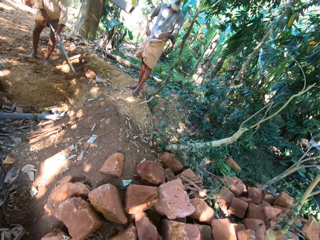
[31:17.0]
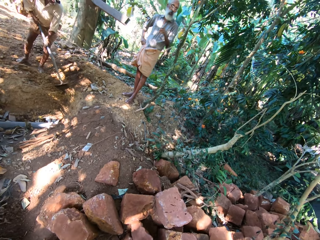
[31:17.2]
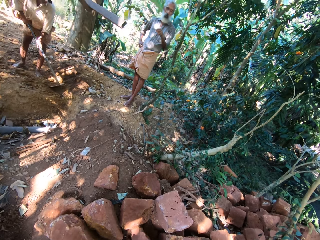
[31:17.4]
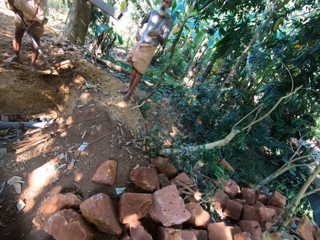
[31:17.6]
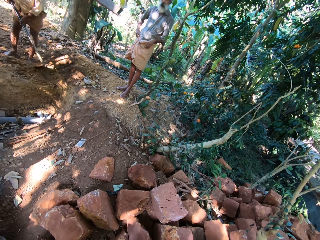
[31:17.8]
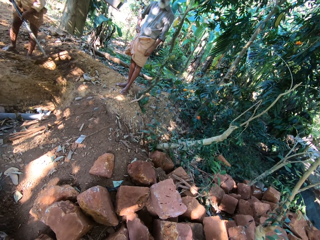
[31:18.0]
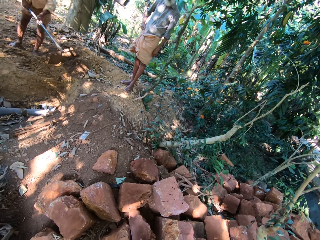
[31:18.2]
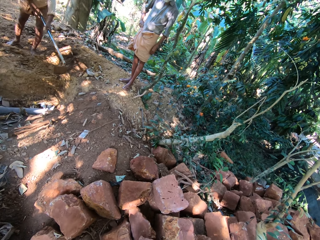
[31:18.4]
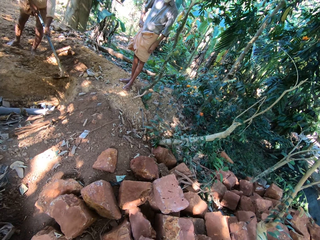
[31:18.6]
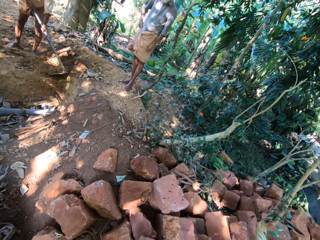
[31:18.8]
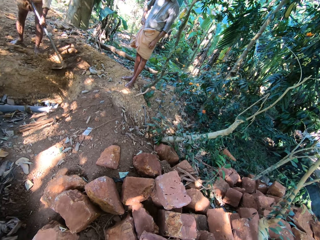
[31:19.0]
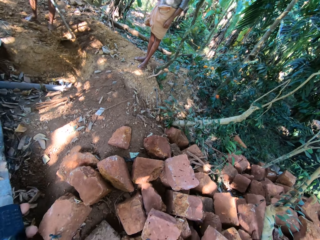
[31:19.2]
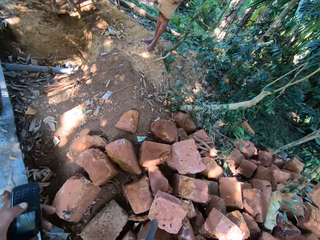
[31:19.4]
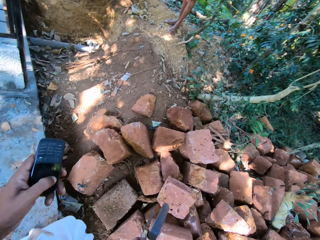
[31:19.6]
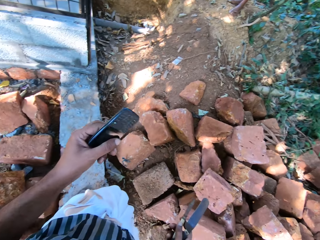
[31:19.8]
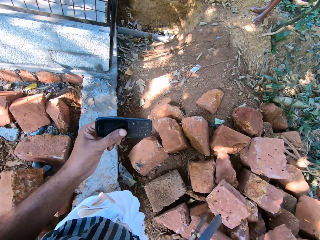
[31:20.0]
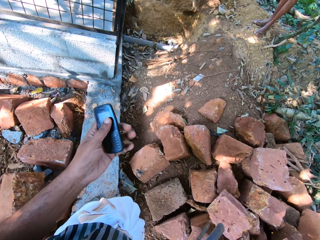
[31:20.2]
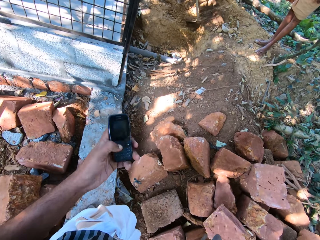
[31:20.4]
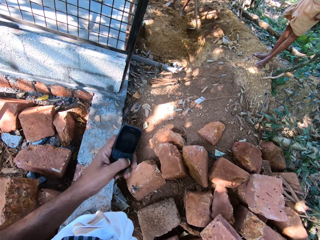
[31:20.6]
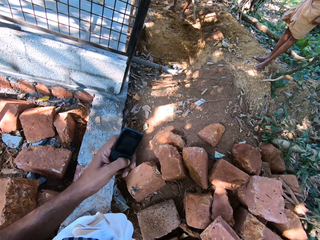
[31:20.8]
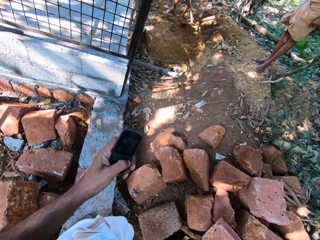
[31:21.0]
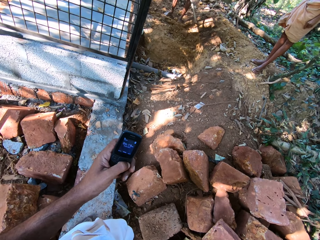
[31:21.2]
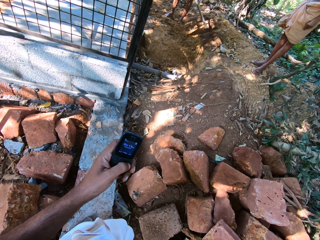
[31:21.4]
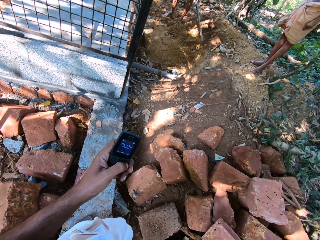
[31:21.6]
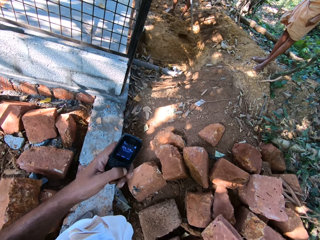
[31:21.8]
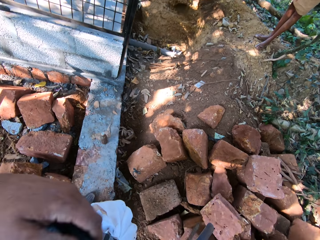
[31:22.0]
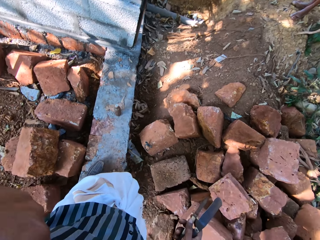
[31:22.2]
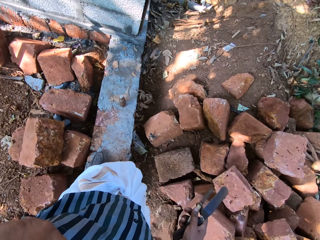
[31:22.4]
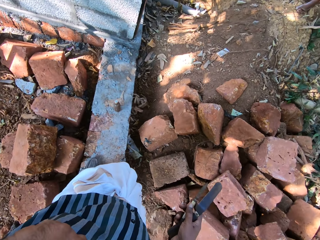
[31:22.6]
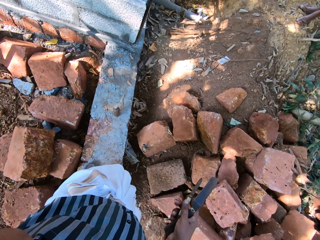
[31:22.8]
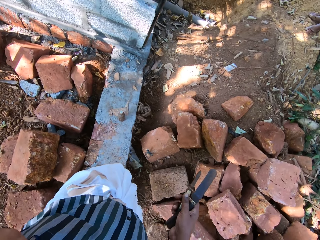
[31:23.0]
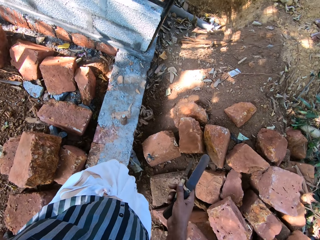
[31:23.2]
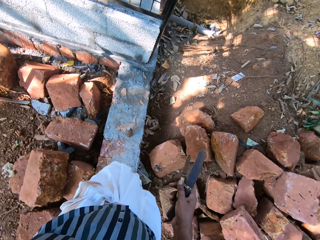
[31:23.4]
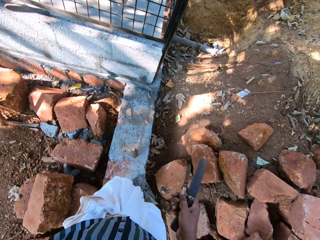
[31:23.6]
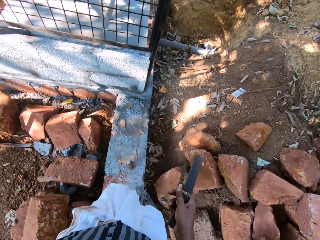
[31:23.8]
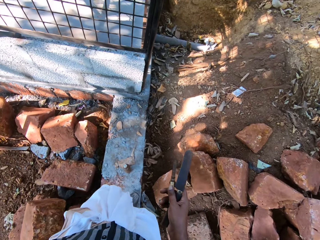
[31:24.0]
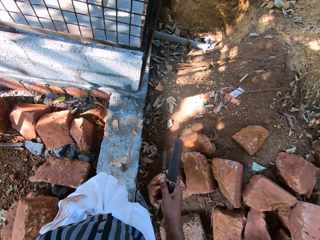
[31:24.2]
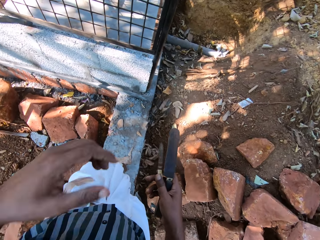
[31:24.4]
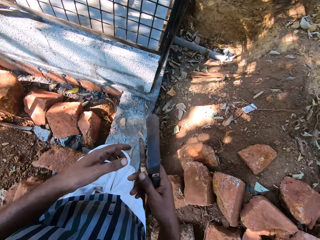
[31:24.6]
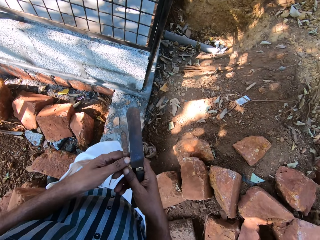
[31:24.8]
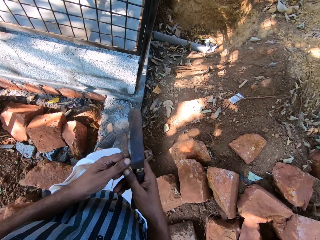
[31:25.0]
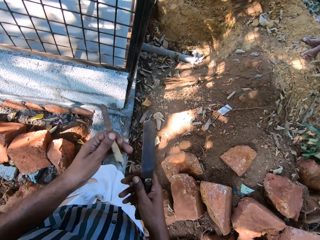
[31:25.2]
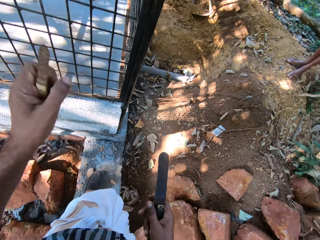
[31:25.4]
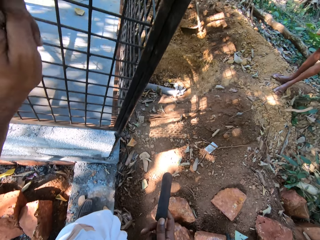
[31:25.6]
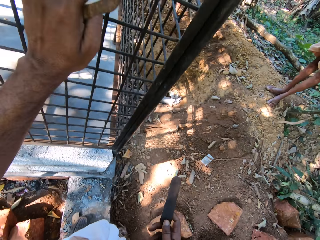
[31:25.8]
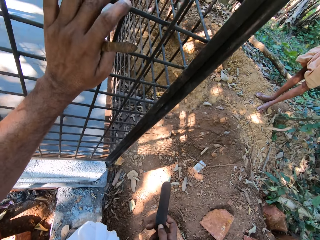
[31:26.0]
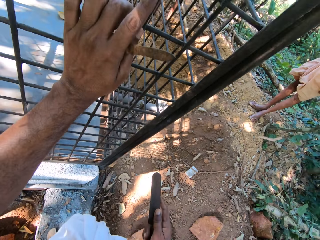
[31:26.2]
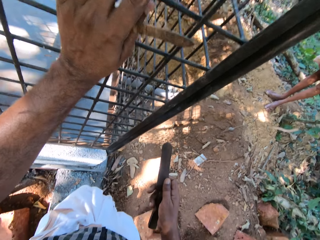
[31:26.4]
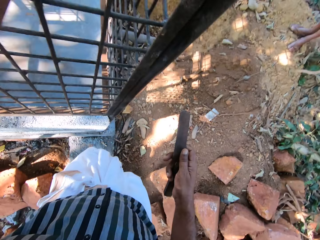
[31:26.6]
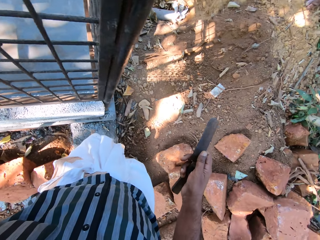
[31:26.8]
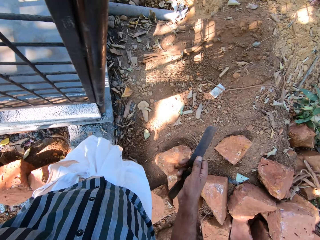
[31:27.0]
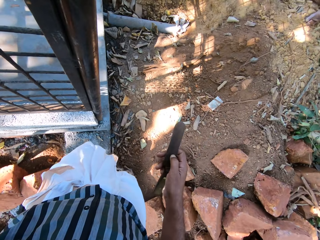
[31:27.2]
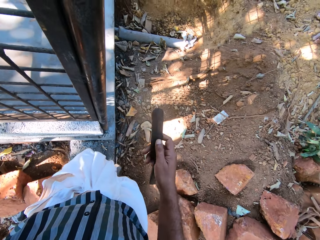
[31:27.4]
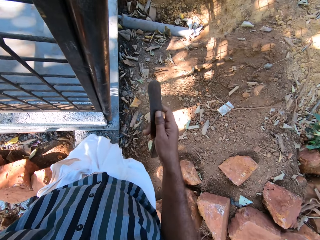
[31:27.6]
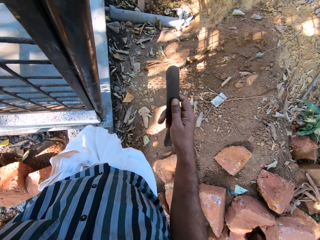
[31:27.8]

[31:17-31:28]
A man clears some debris on the ground with the hoe in his right hand. The camera wearer adjusts a phone with his left hand. He operates the phone with his left hand. He cleans the phone on his shirt with his right hand. He places the phone in the pocket. He takes a file from his left hand with his right hand. He walks outside. He holds the metal fence with his left hand and interacts with another man.

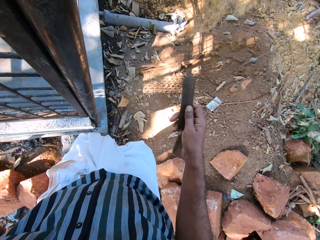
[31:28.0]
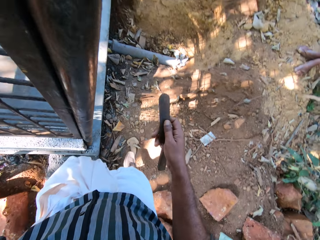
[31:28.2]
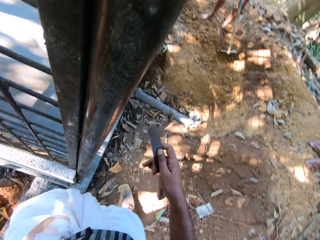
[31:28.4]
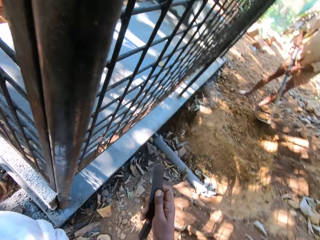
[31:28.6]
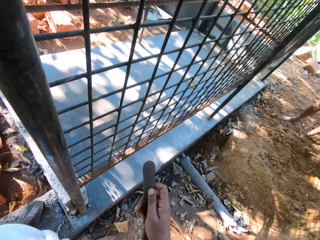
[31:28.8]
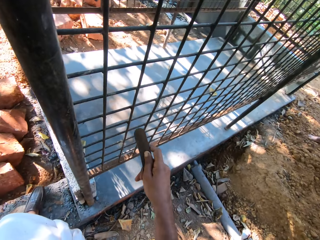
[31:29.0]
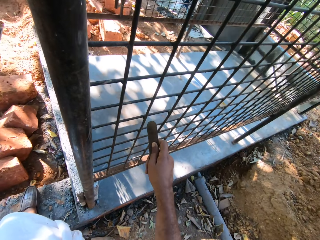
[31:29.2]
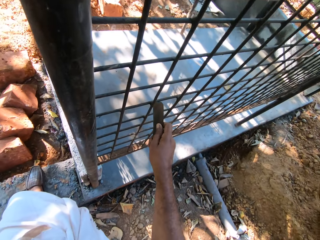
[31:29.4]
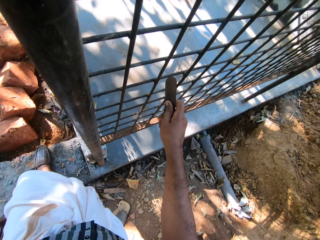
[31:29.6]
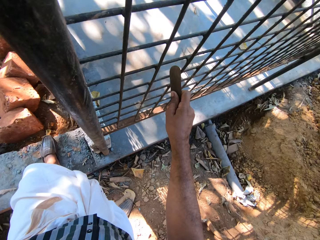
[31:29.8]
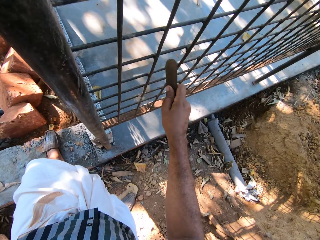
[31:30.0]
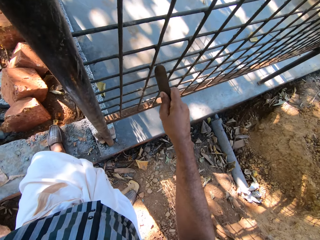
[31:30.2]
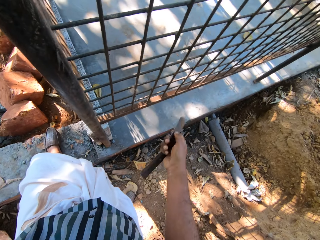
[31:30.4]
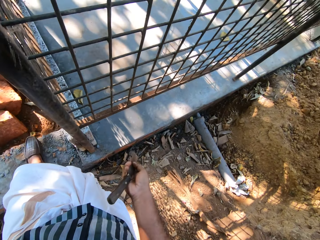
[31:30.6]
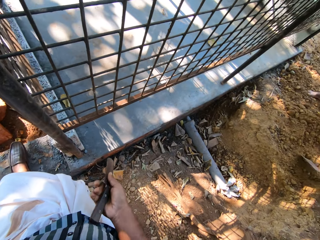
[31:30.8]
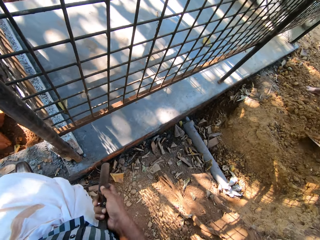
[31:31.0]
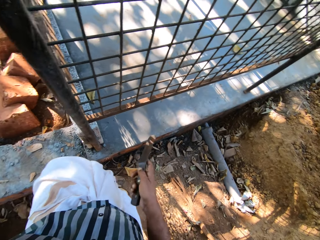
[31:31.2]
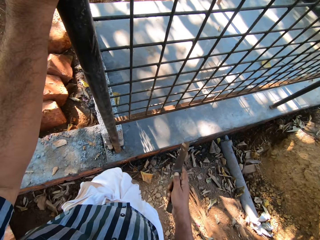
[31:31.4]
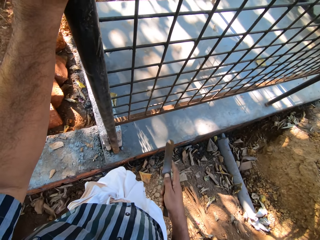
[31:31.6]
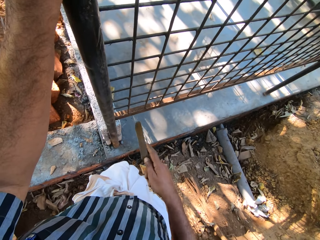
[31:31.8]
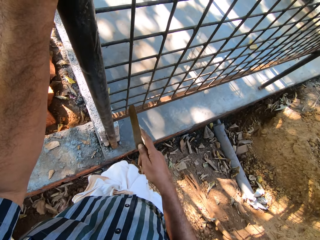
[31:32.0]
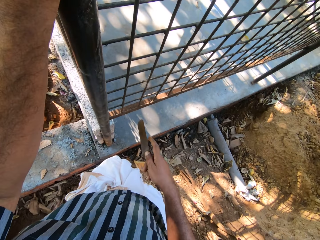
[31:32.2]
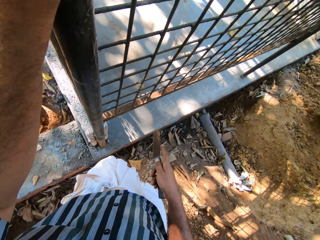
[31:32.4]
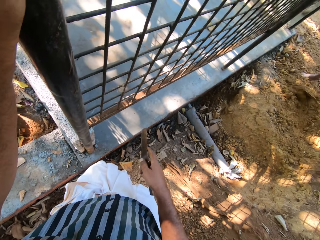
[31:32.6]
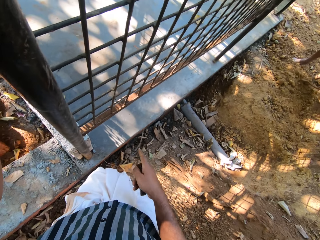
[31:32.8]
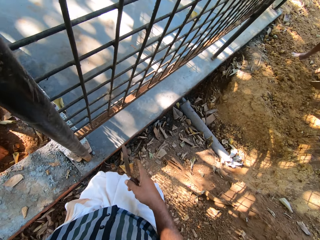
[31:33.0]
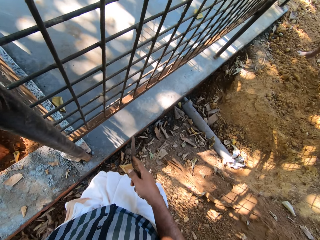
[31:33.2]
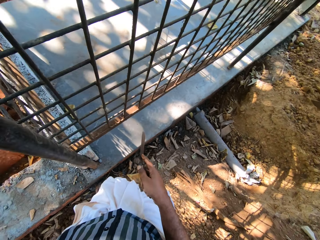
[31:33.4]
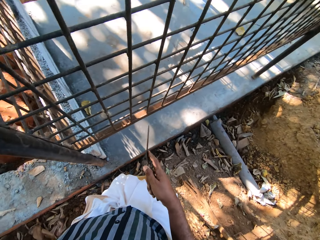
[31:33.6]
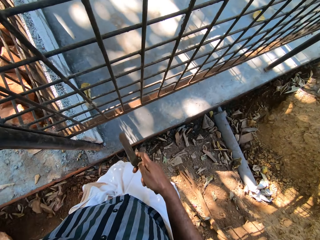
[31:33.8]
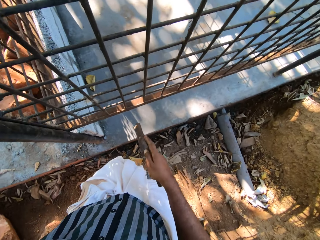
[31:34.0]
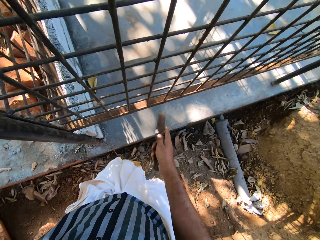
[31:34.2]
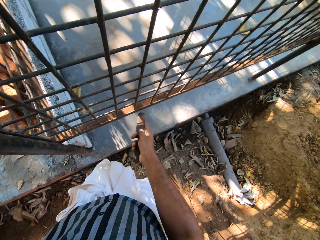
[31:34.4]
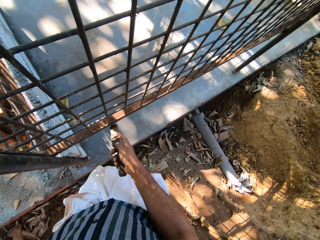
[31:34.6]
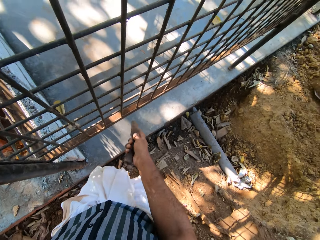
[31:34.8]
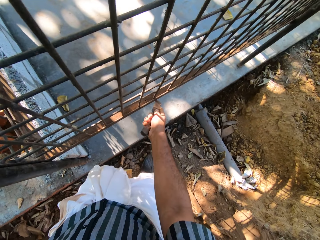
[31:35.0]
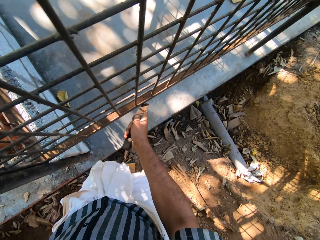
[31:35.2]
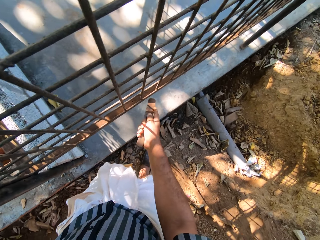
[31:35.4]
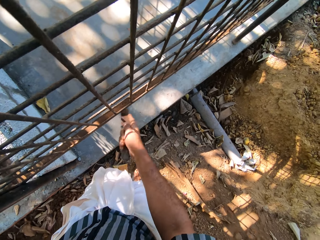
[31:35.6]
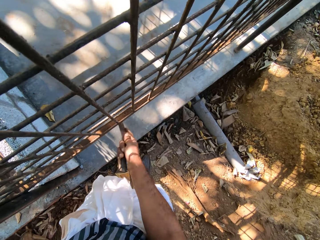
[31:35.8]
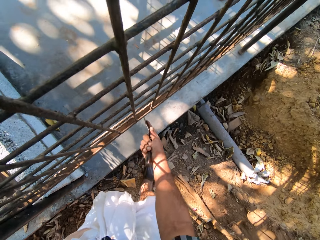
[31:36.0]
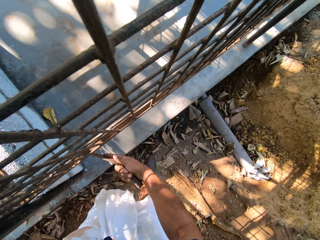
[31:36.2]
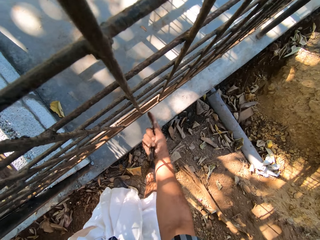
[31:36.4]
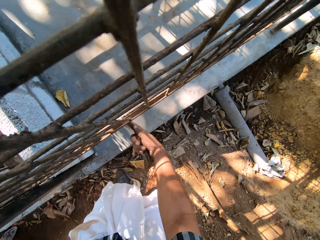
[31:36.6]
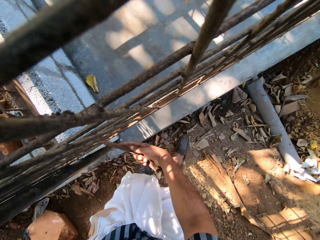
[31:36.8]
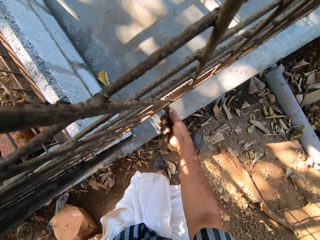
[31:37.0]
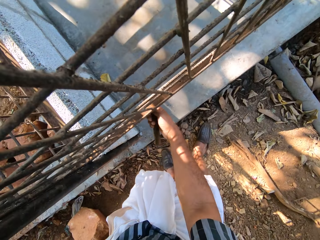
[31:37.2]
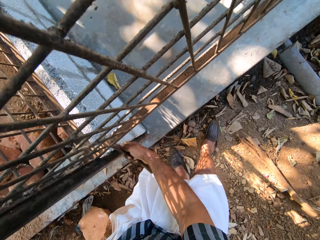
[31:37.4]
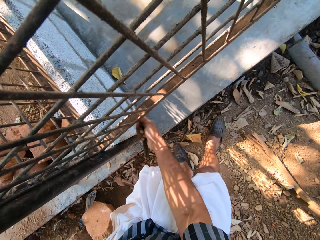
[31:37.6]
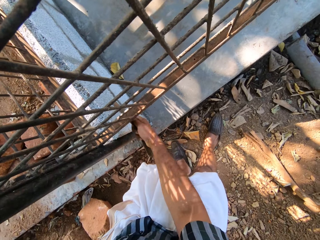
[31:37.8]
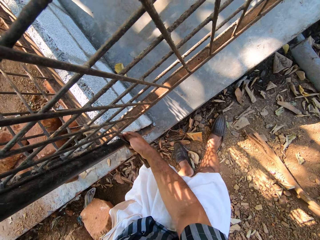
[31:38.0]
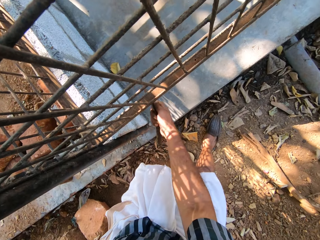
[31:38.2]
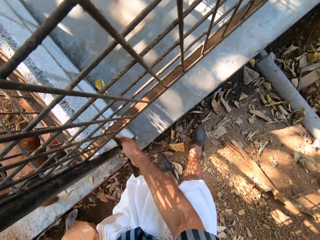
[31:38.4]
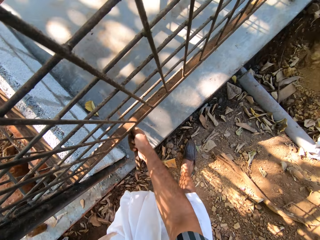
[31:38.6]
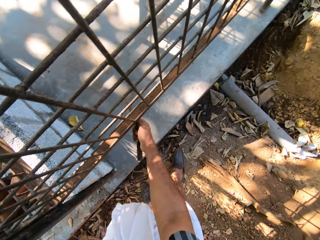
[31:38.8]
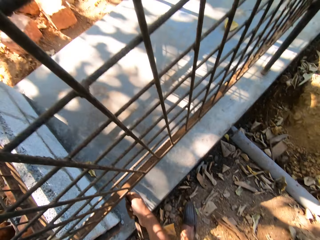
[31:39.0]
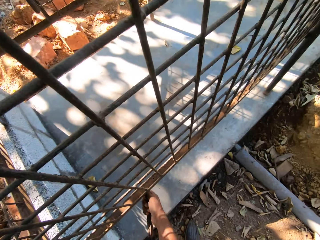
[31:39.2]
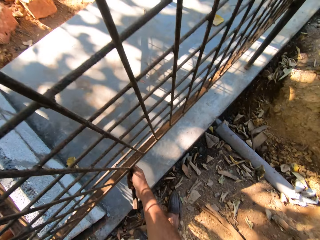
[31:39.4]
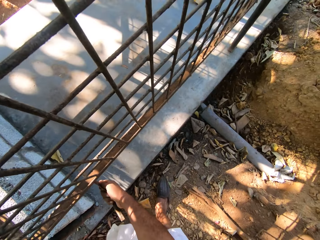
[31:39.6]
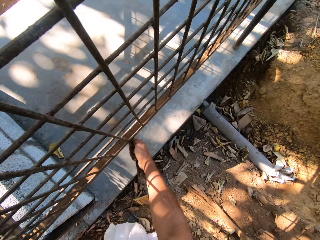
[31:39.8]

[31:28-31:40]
A man clears some debris on the ground with the hoe in his right hand. The camera wearer smoothens the metal fence with the file in his right hand. He adjusts the file in his right hand with his stomach. The man interacted with the camera wearer. The man clears some debris on the ground with the hoe in his right hand. The camera wearer smoothens the metal fence with the file in his right hand. He rubs on the stone surface.
